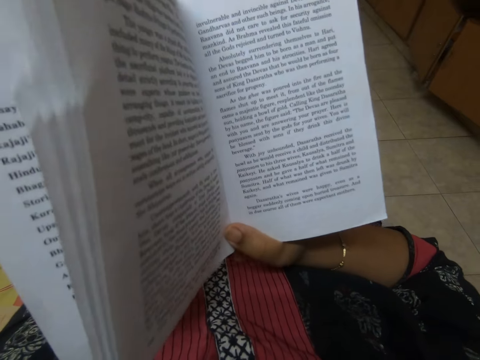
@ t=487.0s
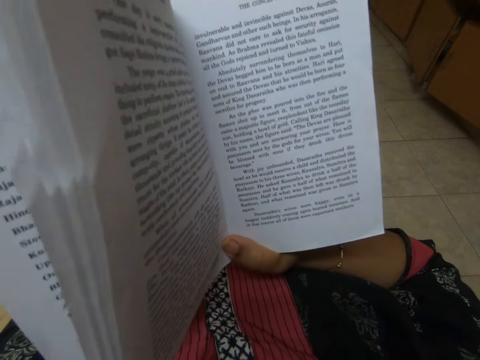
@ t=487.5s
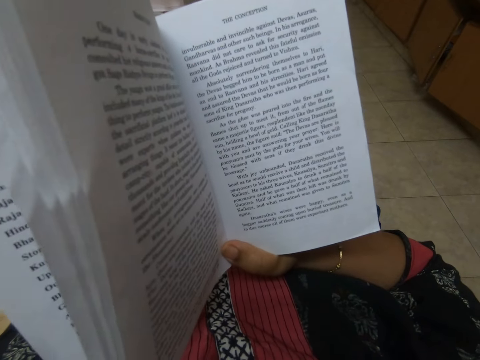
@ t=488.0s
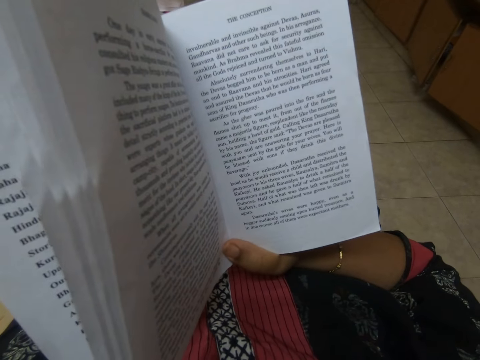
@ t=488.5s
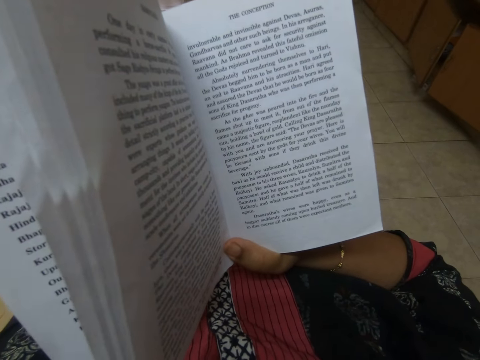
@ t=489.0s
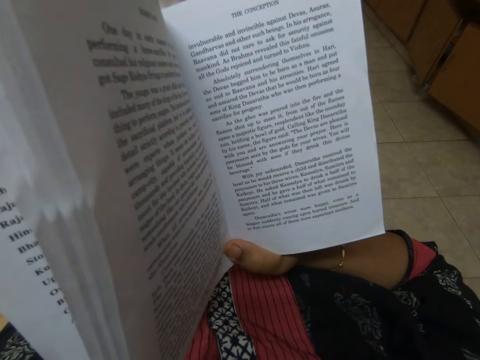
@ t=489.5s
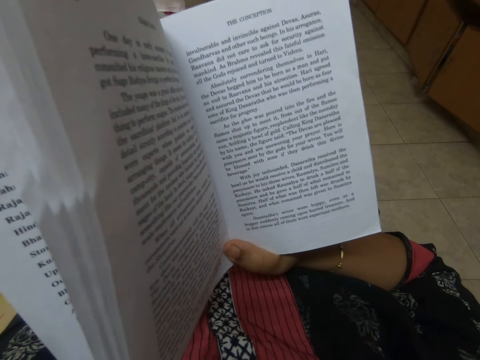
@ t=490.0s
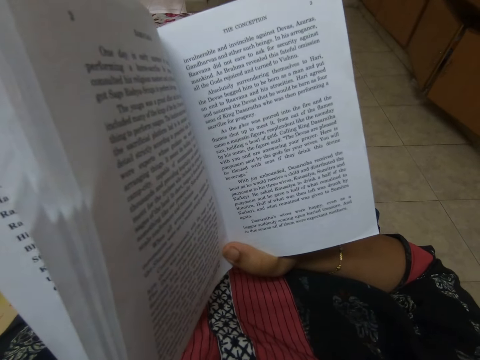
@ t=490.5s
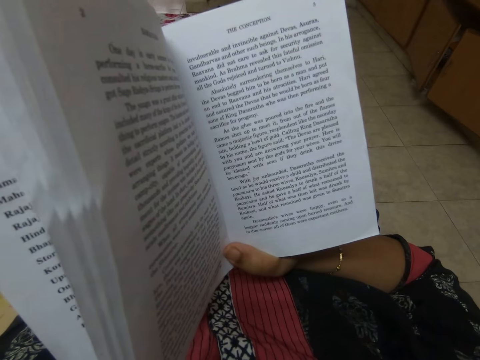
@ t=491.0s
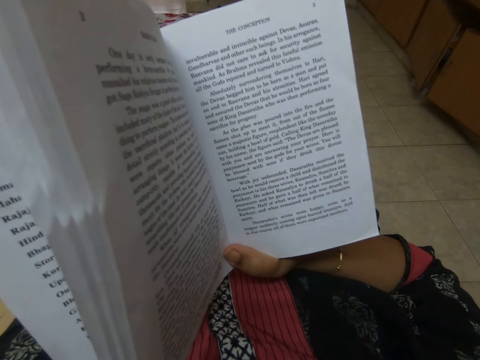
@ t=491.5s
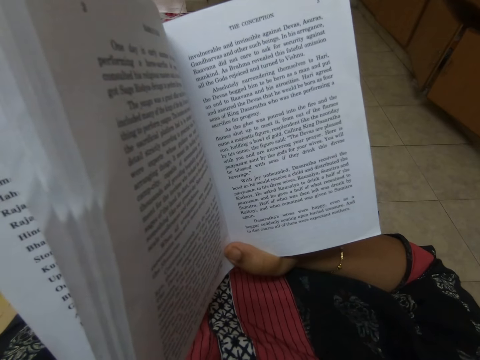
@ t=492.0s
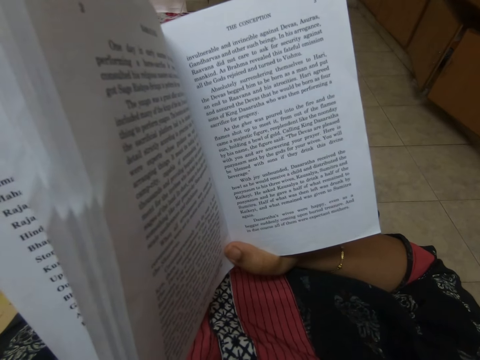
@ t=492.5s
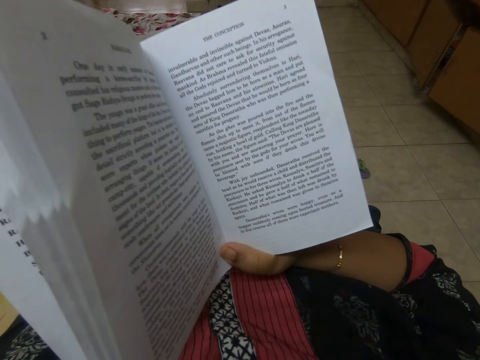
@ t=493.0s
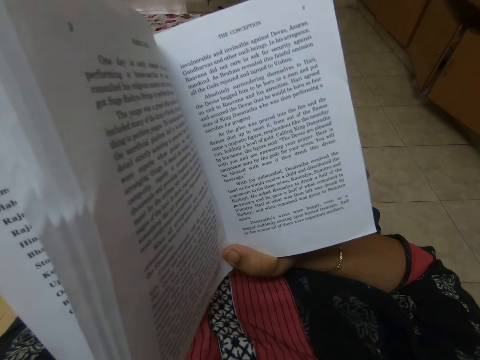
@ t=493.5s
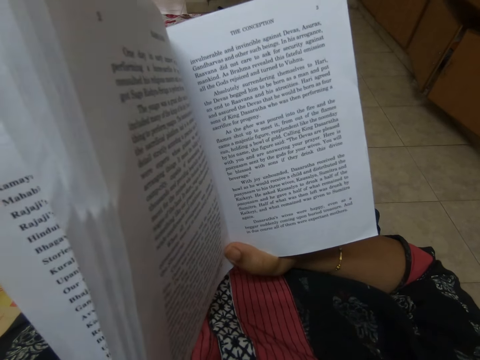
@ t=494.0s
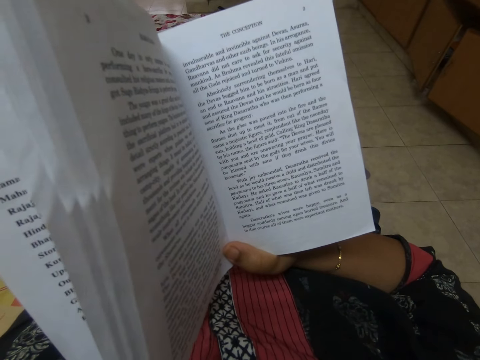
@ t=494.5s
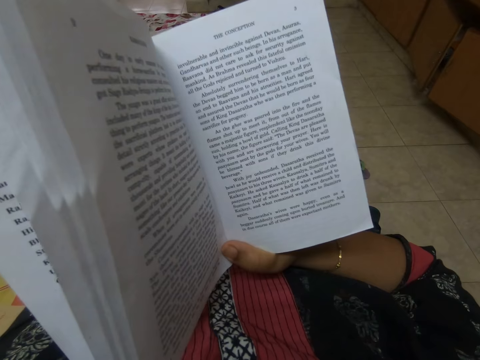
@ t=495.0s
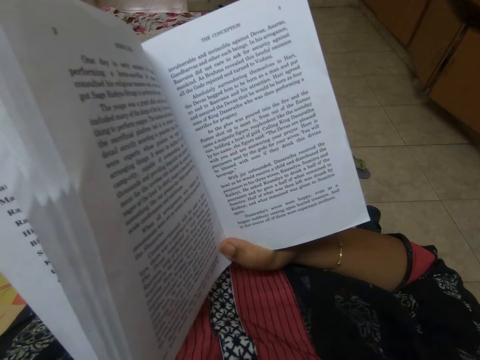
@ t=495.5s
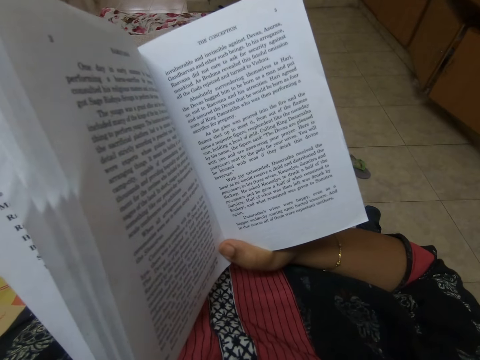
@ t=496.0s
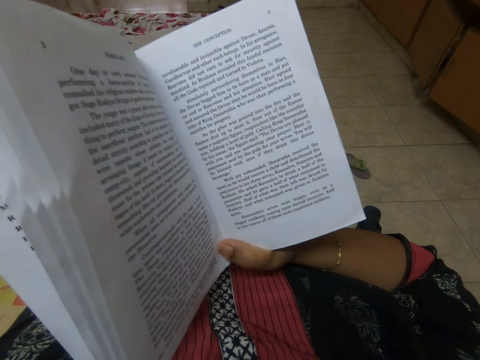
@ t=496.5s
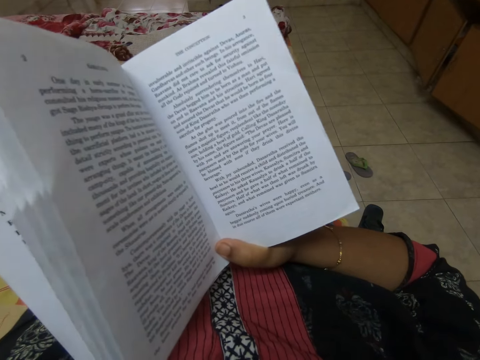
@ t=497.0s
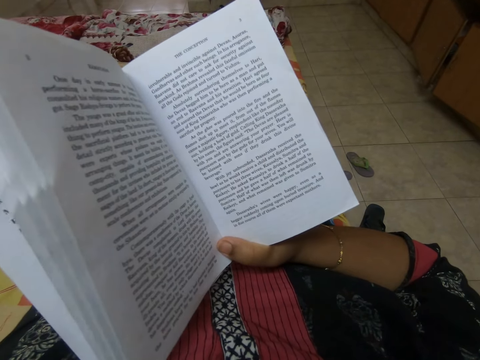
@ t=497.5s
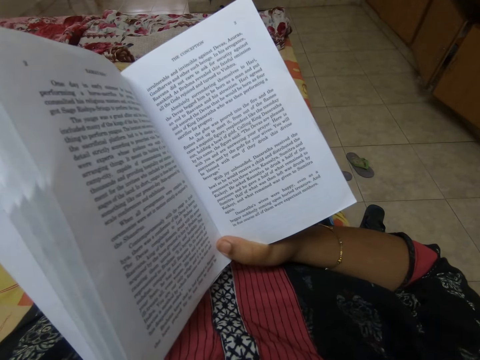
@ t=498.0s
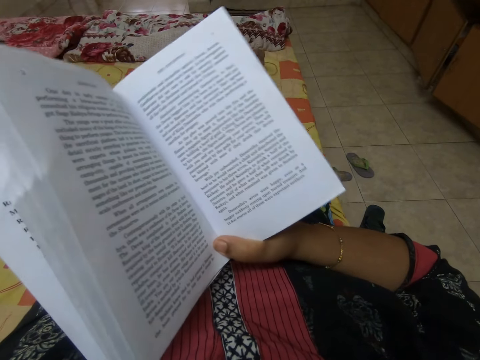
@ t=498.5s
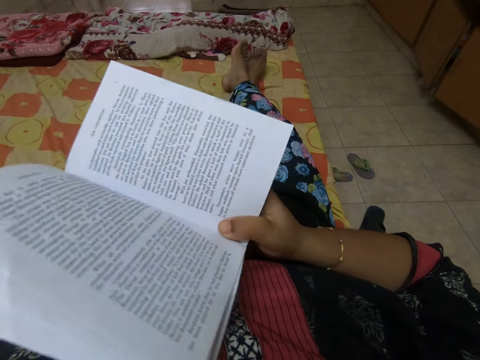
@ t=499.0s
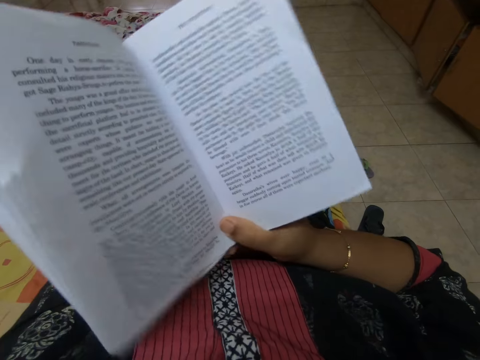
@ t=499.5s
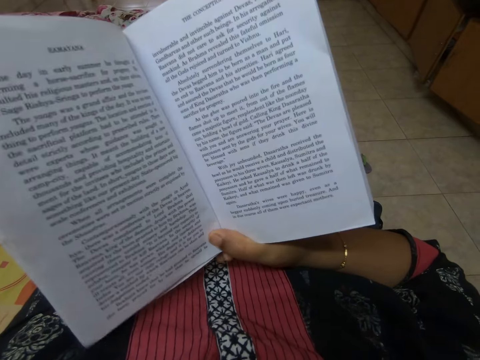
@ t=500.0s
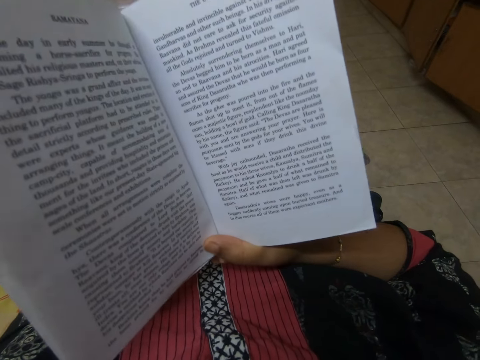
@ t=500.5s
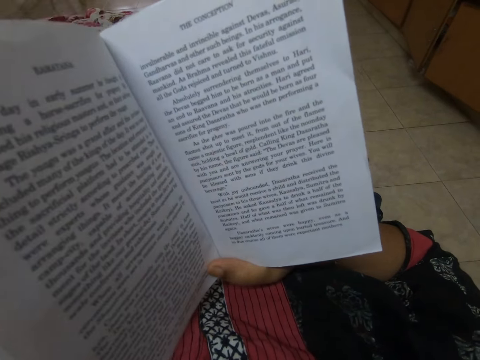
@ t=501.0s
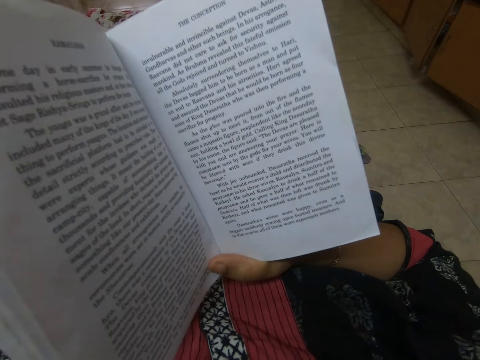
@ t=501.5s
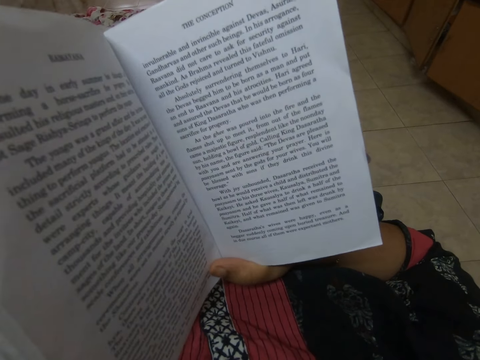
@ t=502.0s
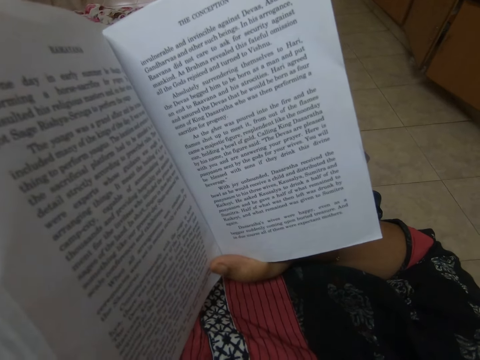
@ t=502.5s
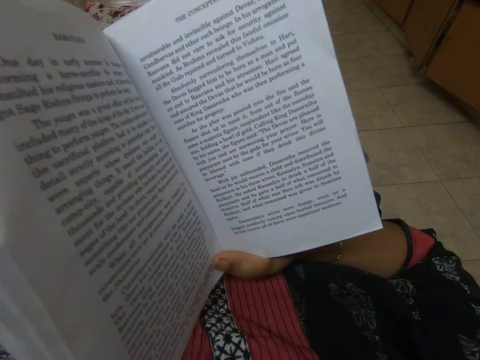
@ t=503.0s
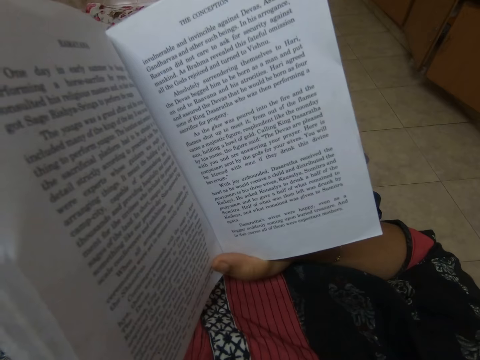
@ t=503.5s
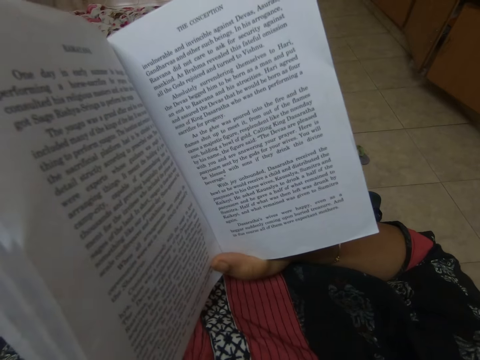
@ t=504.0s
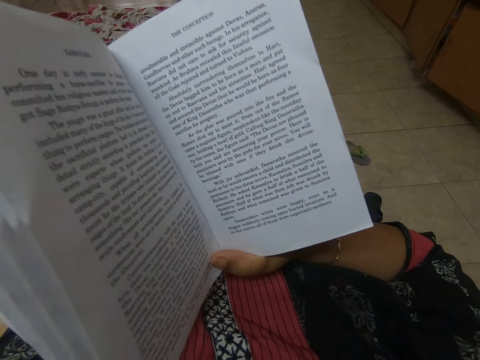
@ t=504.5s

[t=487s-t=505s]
The camera wearer reads the book. They move the book down. They read the book.

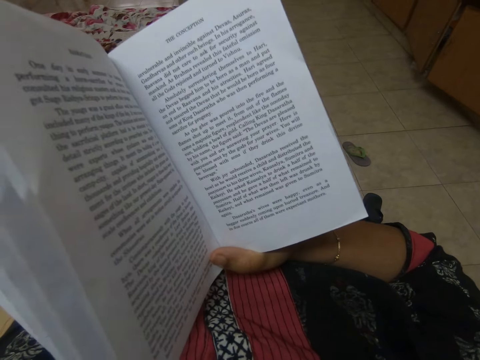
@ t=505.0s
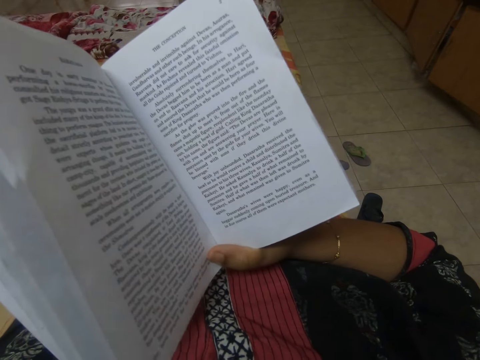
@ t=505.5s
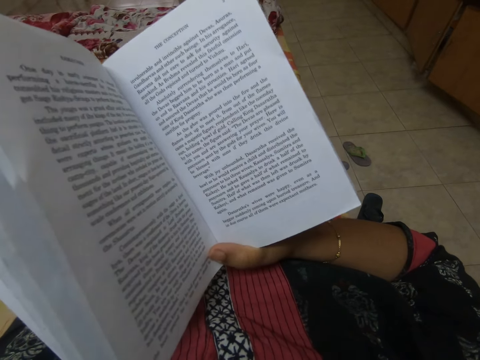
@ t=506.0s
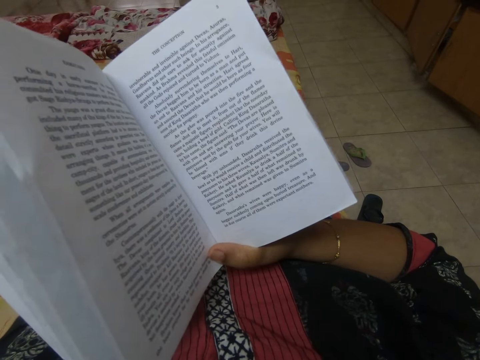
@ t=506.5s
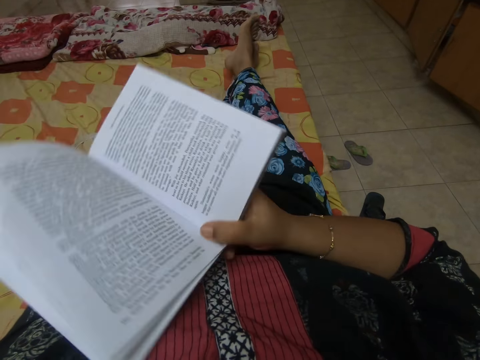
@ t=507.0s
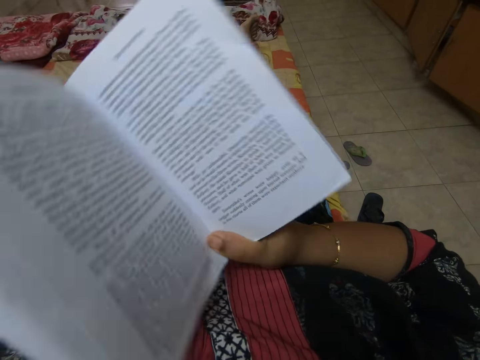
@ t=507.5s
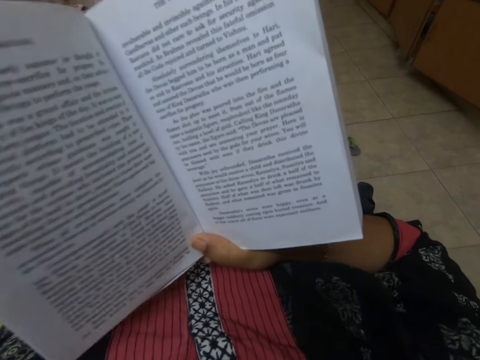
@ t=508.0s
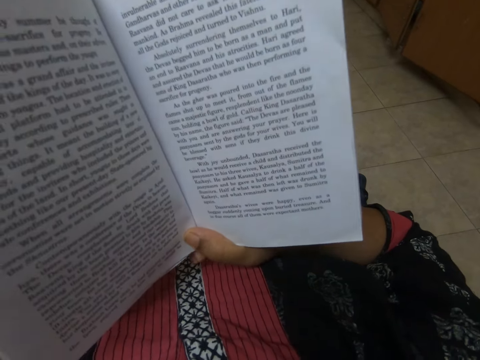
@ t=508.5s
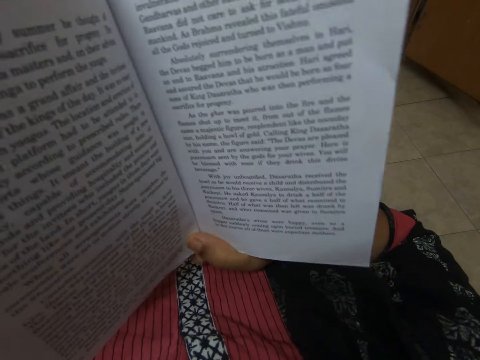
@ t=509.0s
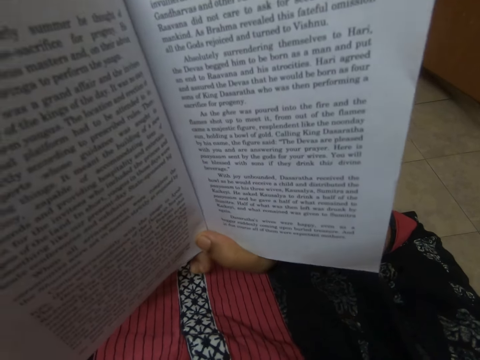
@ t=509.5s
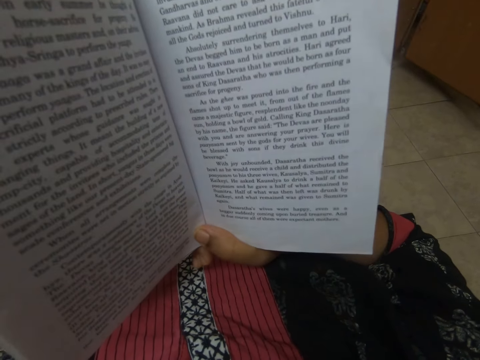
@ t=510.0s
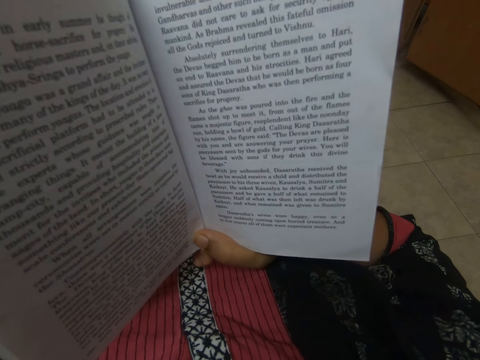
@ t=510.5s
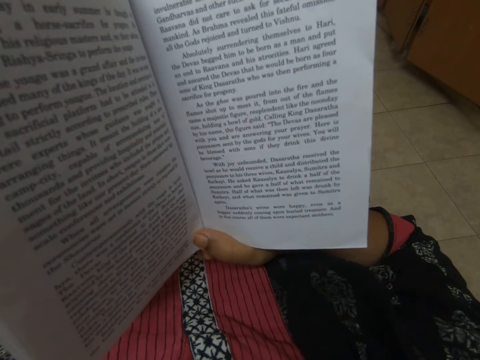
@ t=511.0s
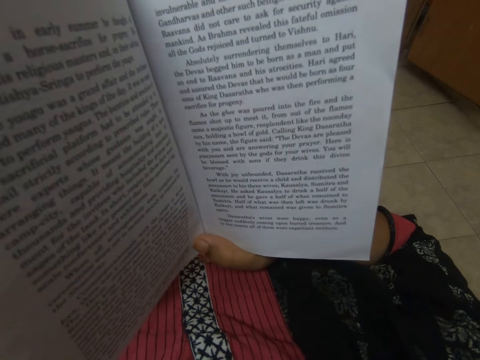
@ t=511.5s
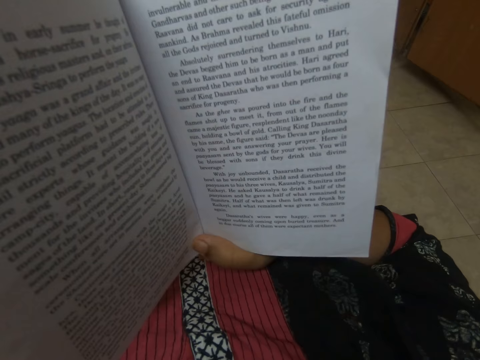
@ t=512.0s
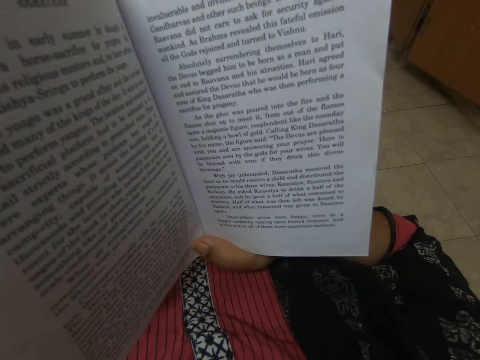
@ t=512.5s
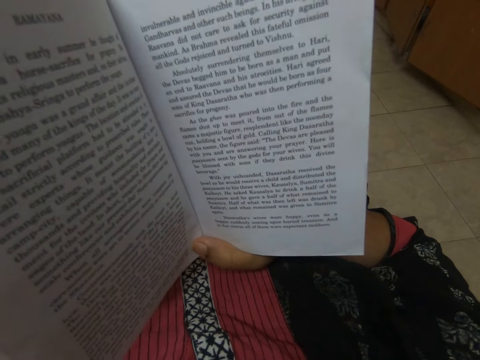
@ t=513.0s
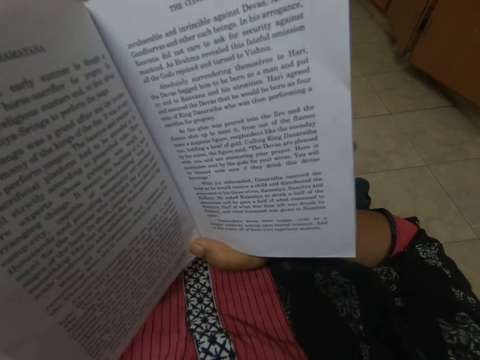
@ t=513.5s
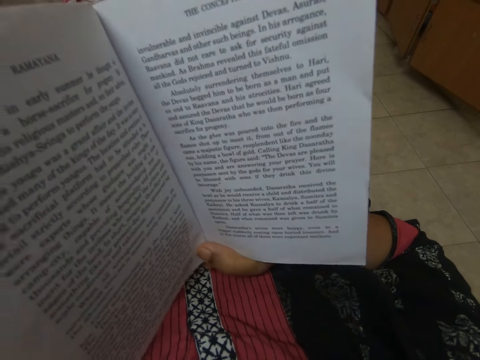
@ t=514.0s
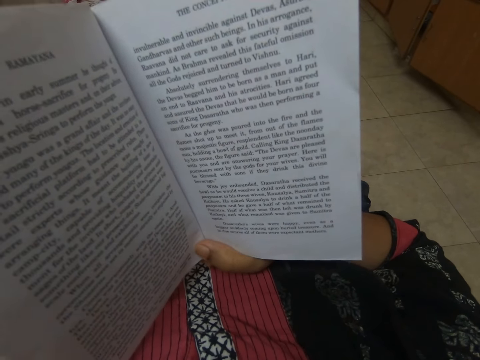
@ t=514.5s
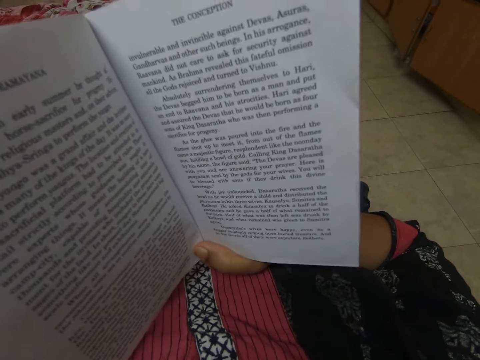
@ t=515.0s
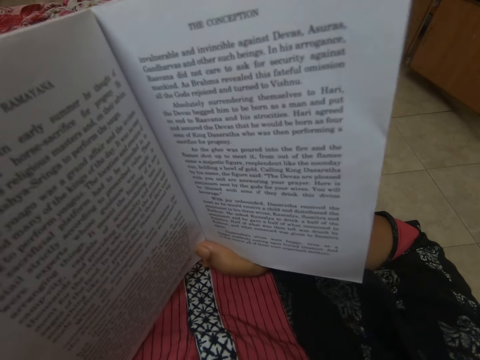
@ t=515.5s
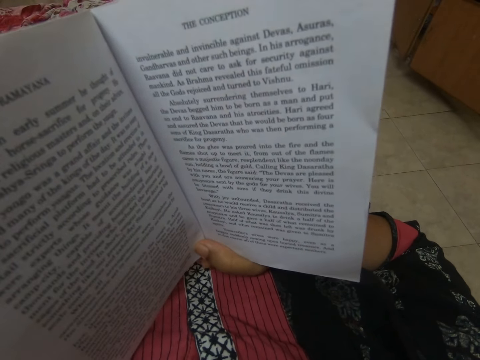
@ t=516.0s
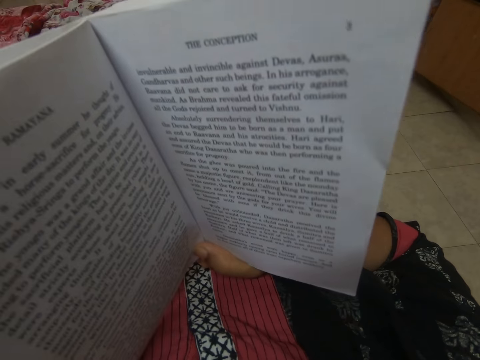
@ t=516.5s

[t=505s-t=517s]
The camera wearer moves the book down.
